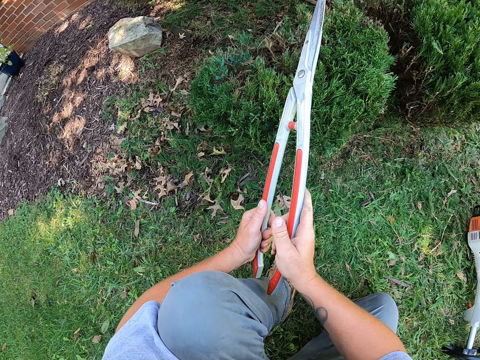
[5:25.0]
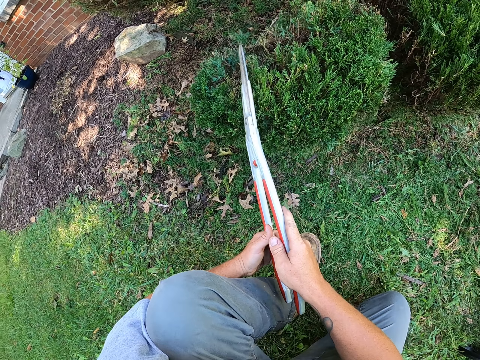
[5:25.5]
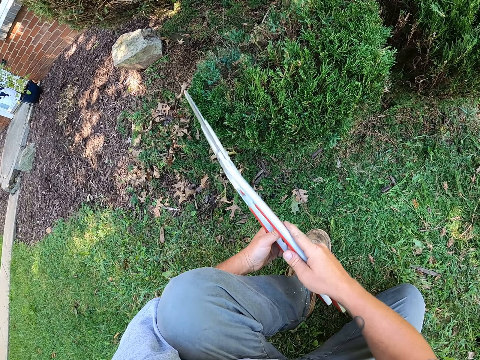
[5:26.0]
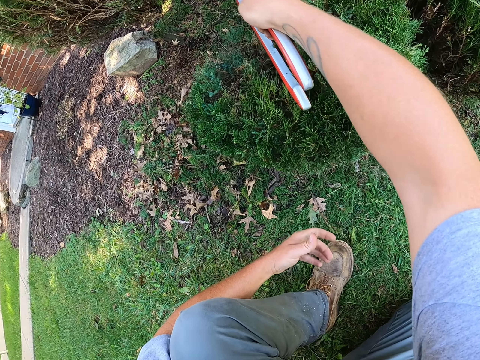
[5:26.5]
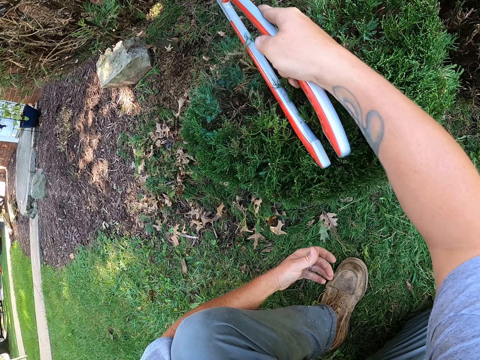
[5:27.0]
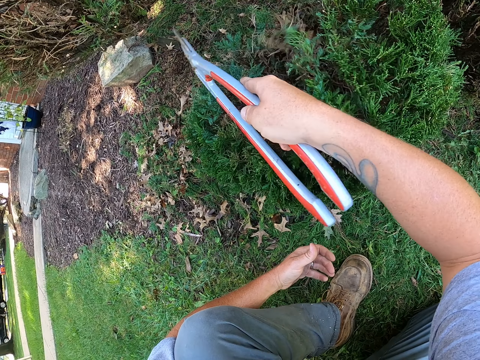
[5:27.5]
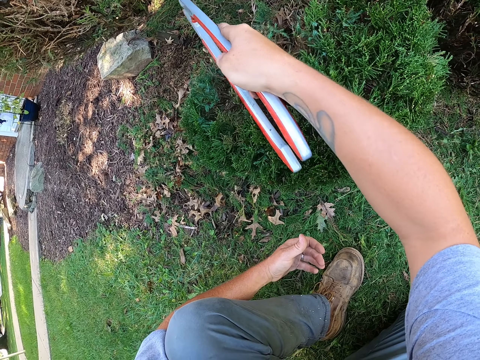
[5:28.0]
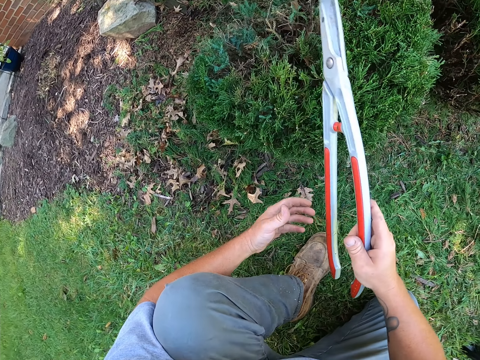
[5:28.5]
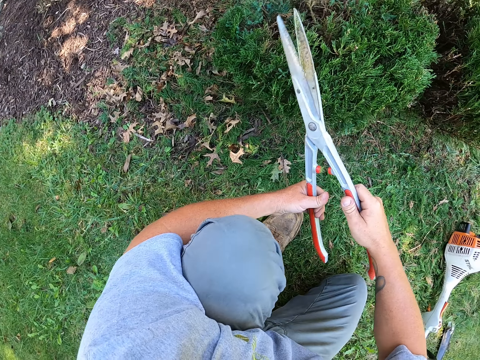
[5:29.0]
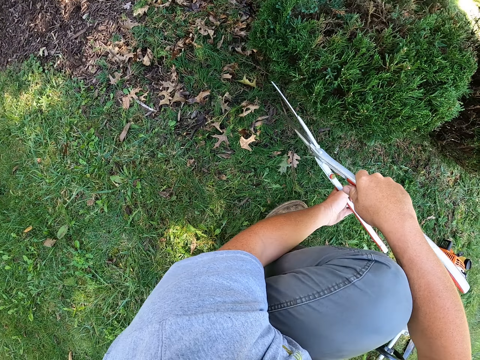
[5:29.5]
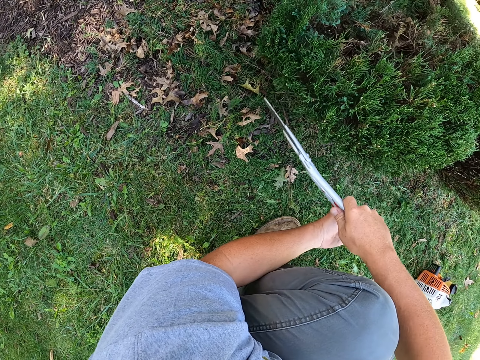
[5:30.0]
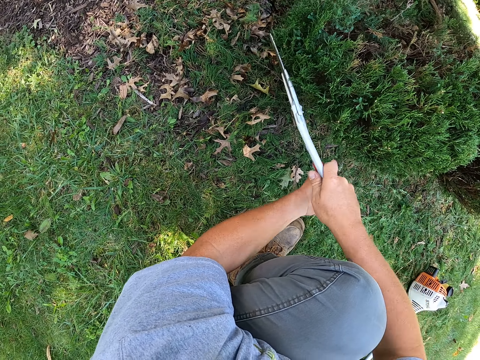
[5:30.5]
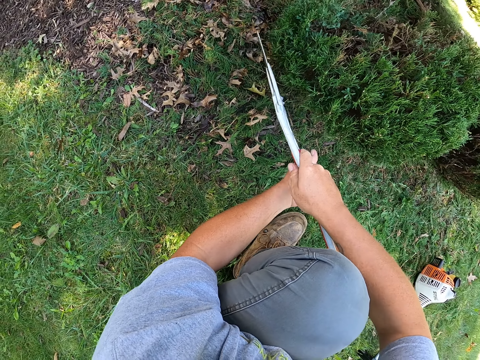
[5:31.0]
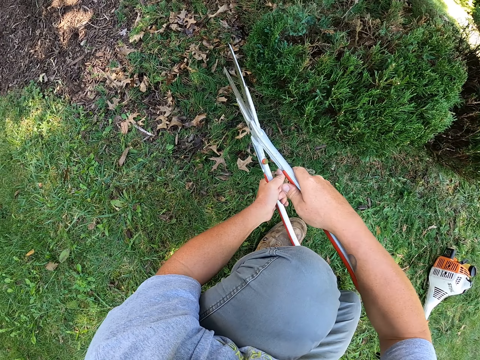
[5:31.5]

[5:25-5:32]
The camera wearer hits the shrubs with shrub clippers. They trim the shrub with the shrub clippers.

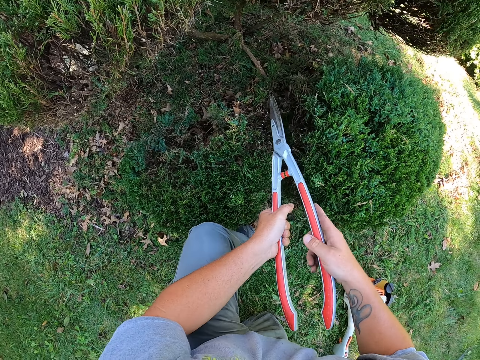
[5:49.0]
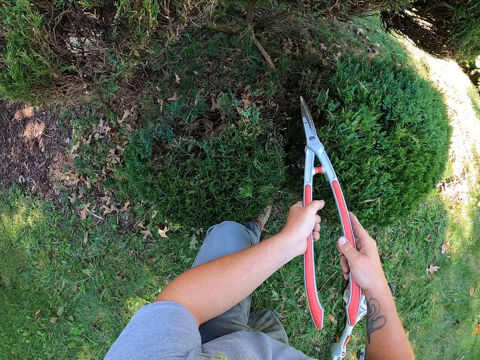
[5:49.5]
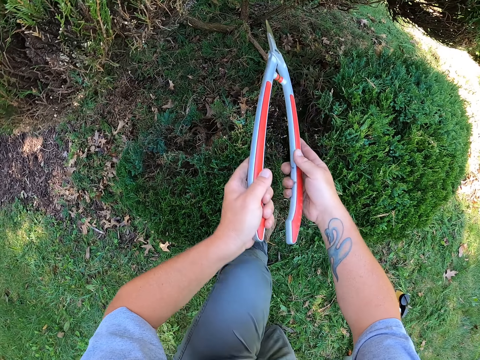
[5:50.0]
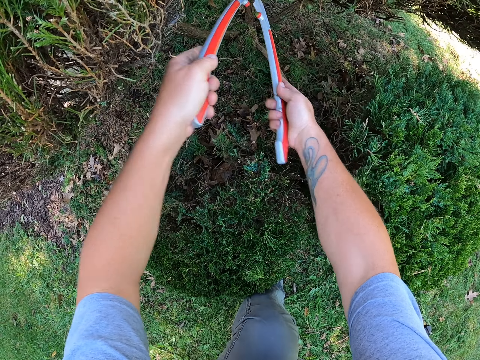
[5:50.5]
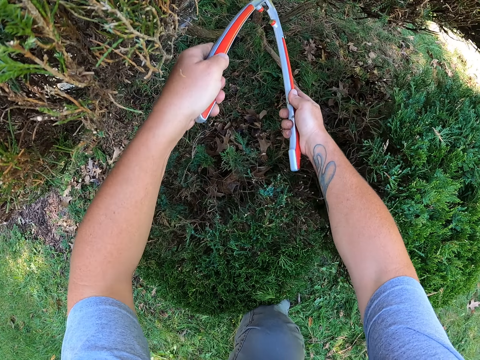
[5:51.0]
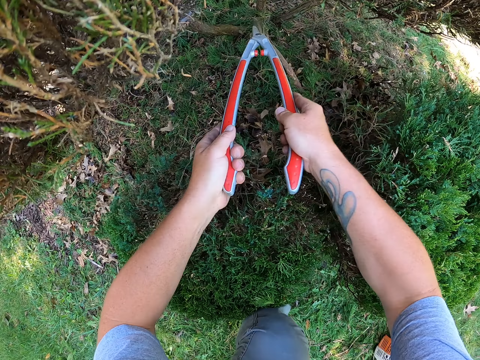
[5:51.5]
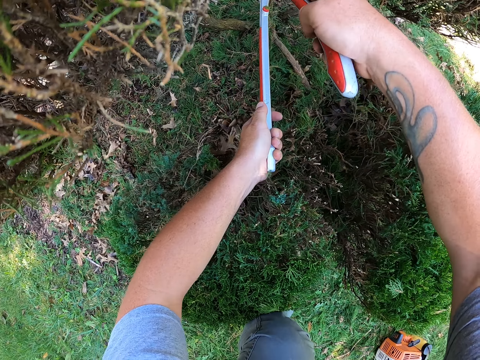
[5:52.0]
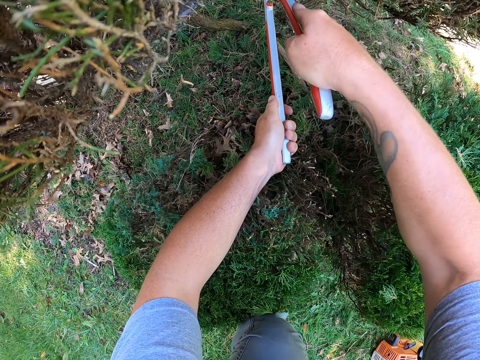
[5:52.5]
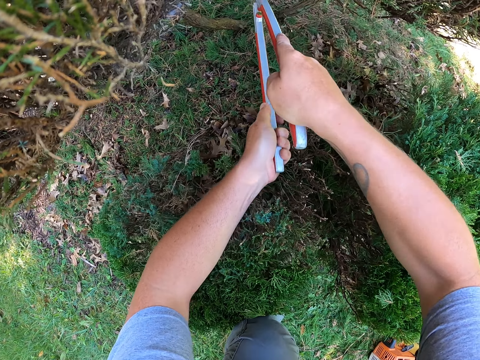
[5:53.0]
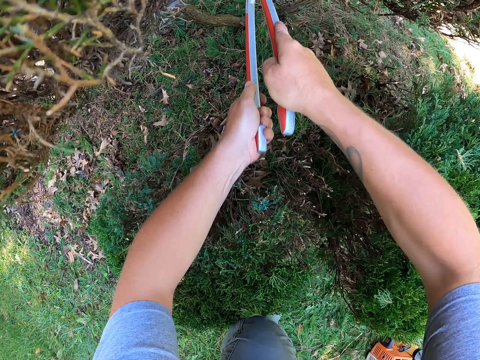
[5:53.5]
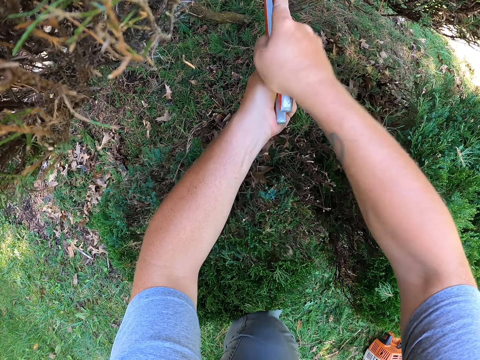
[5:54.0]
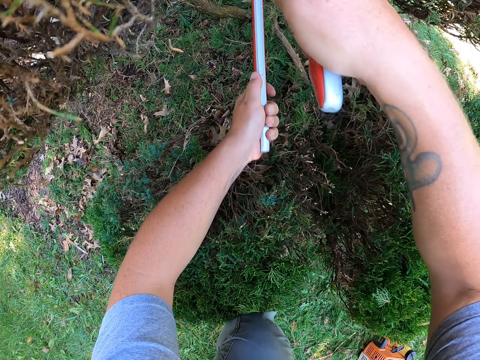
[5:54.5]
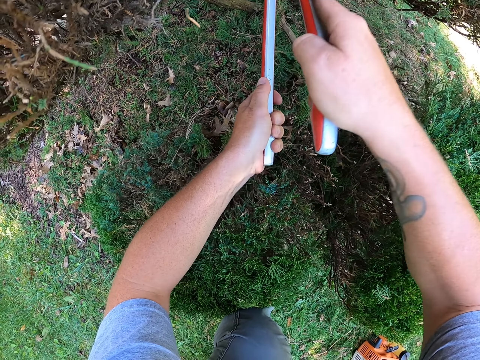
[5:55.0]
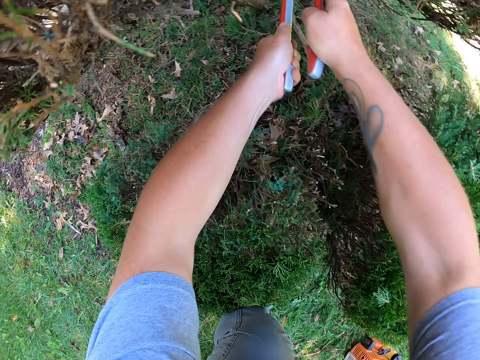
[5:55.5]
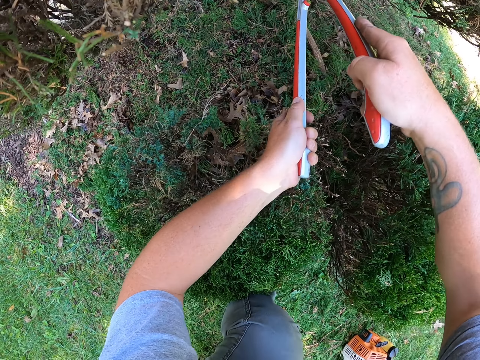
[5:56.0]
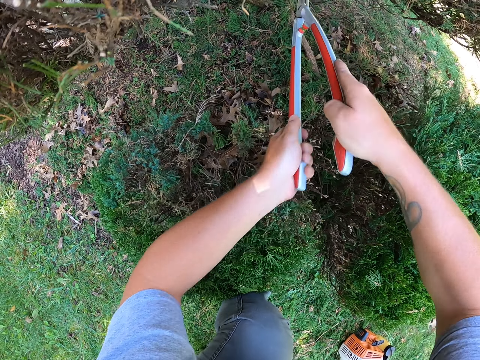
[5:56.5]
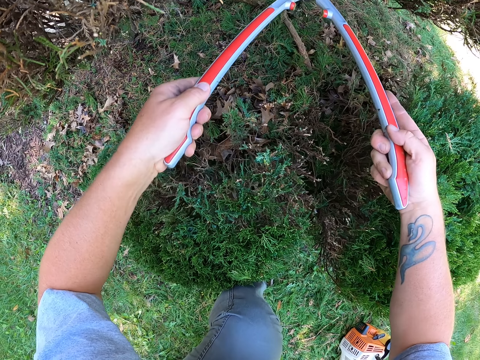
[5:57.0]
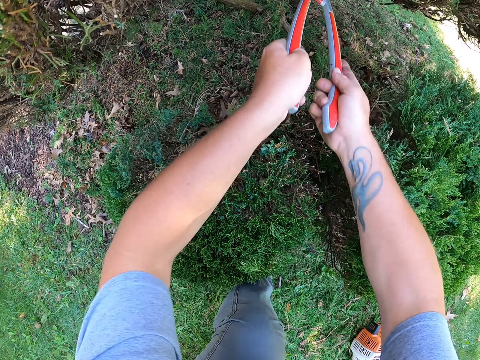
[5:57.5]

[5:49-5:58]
The camera wearer holds the shrub clippers. They trim the shrub with the shrub clippers.

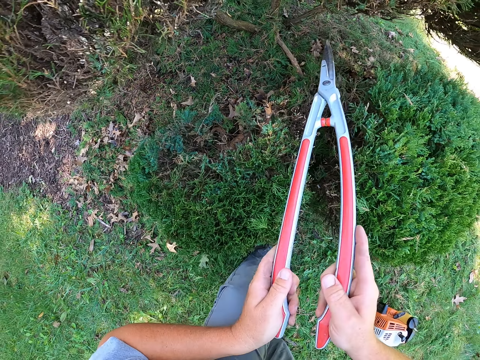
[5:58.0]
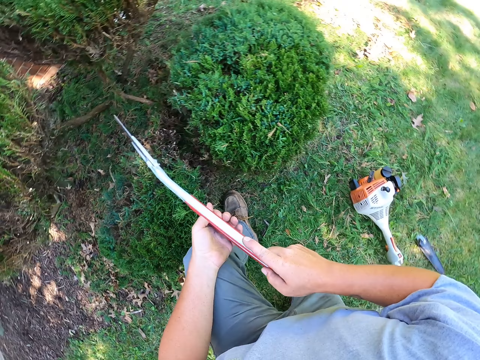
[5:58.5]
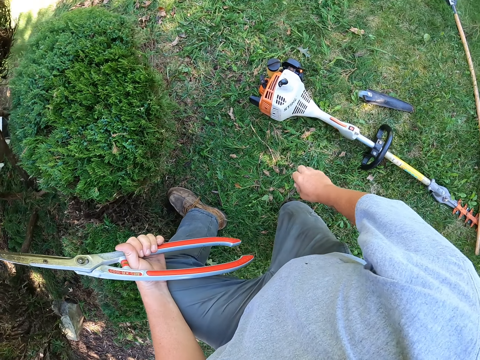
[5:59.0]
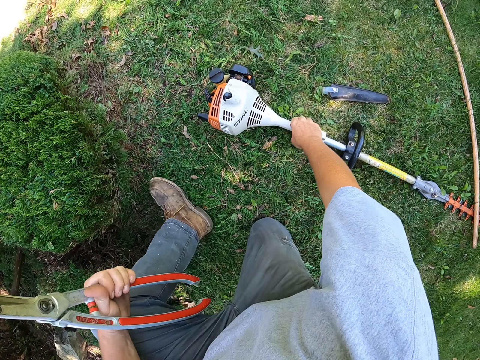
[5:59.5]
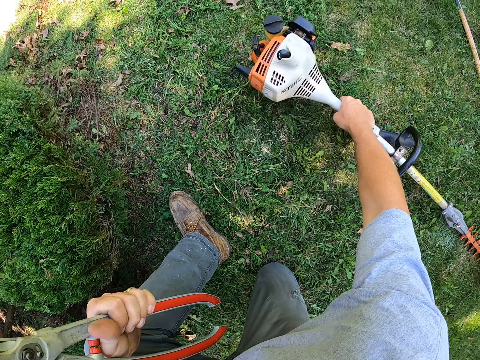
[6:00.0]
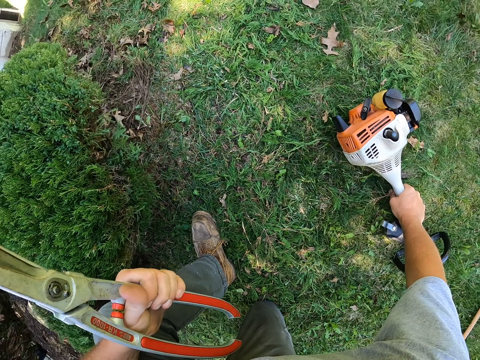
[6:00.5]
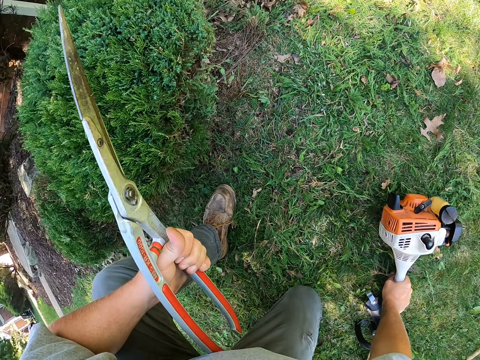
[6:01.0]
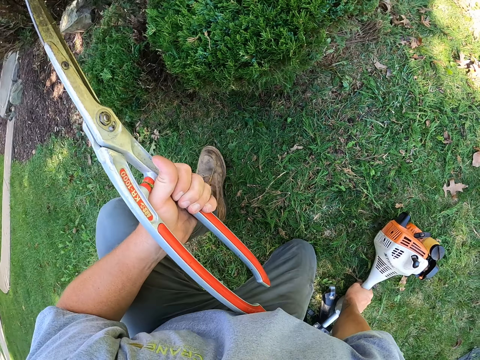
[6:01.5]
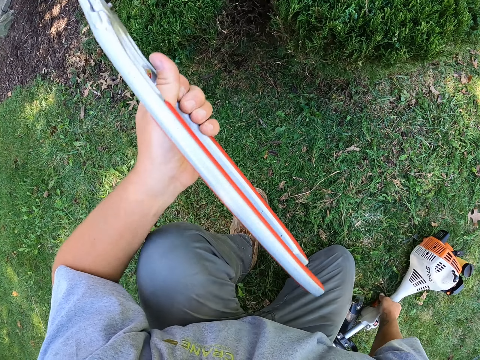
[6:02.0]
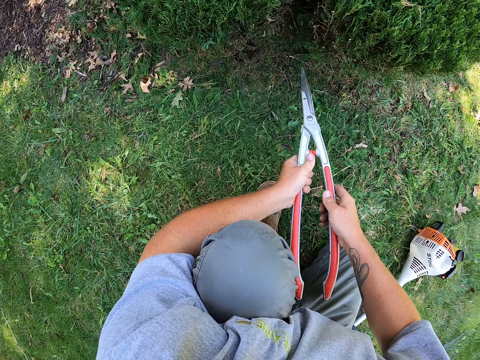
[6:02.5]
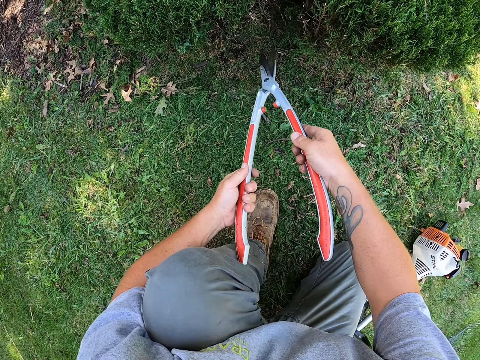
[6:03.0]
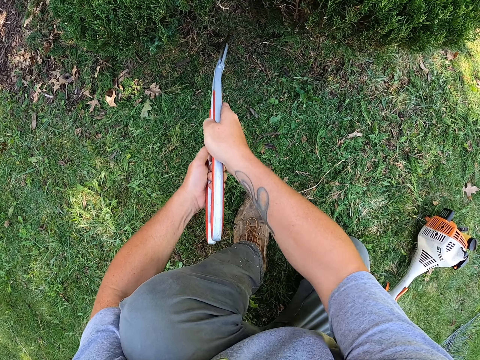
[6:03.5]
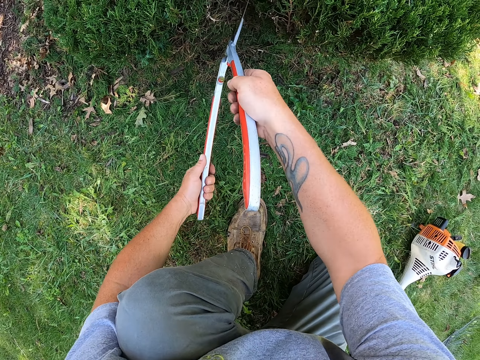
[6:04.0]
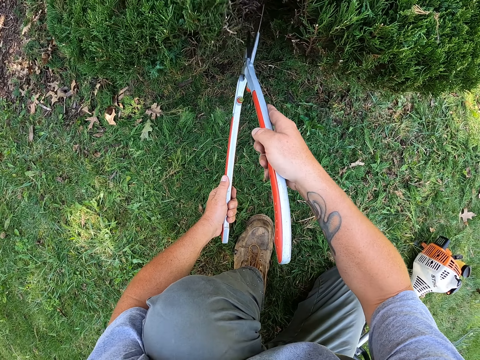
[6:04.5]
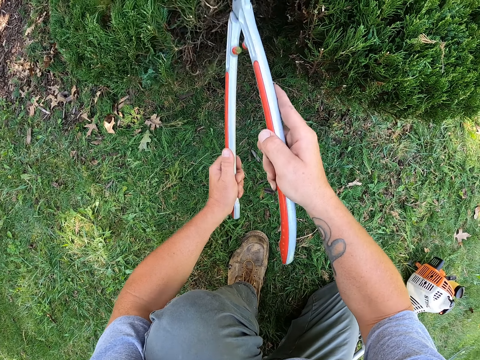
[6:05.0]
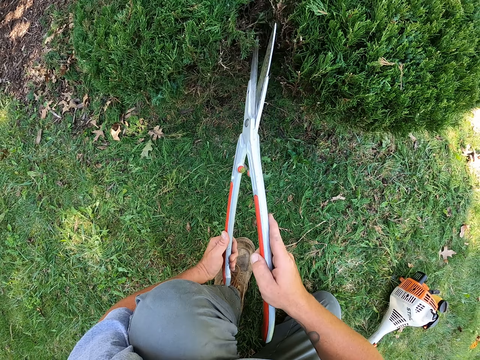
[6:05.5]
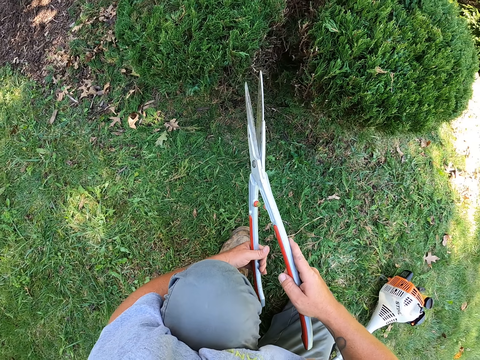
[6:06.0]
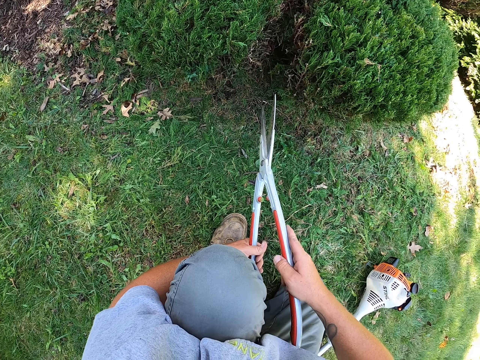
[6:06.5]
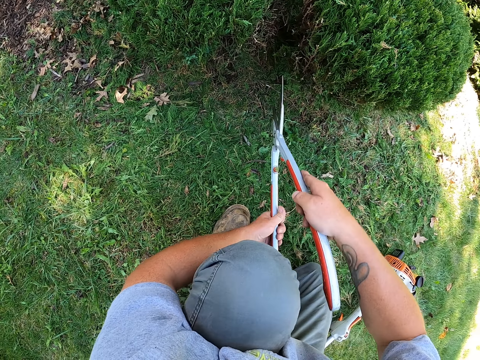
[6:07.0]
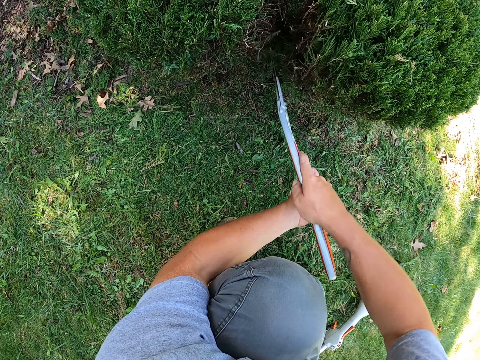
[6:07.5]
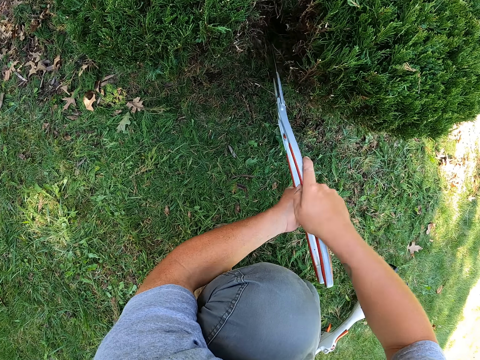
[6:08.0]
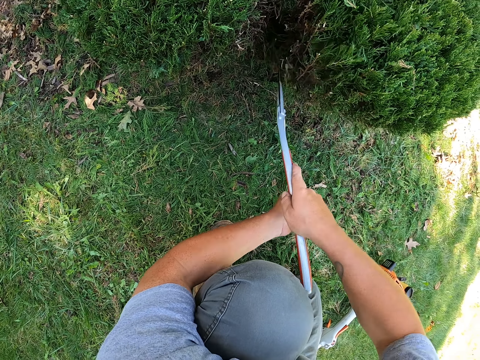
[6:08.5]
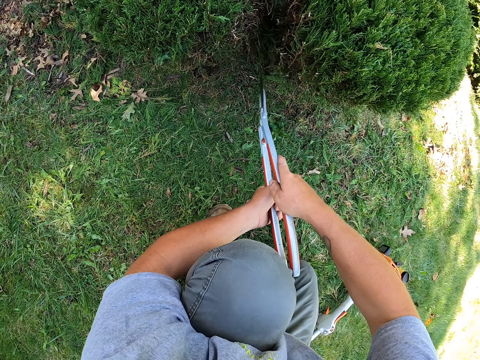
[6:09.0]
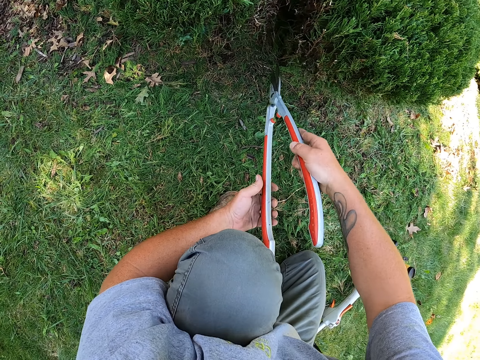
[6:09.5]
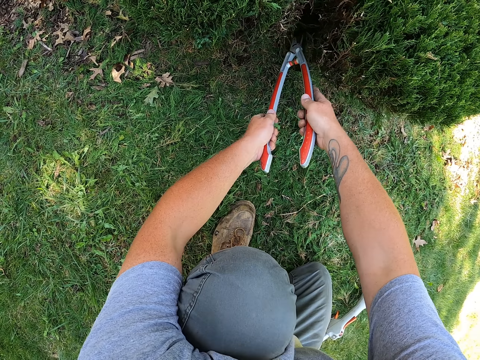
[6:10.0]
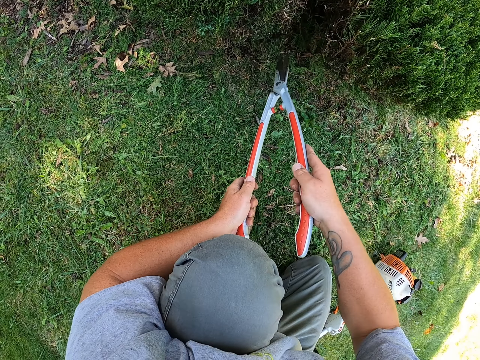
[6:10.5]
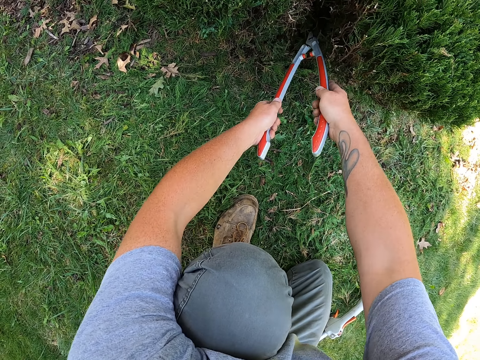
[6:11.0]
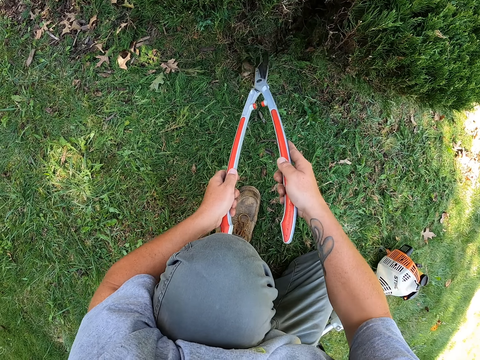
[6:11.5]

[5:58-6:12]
The camera wearer holds the shrub clippers. They put the hedge trimmer aside. They hold the hedge trimmer. They hold the shrub clippers. They trim the shrub with the shrub clippers. They hold the shrub clippers. They trim the shrub with the shrub clippers.
